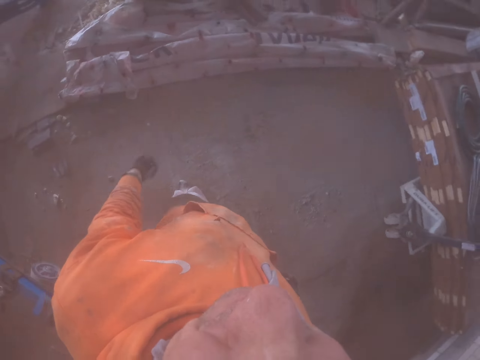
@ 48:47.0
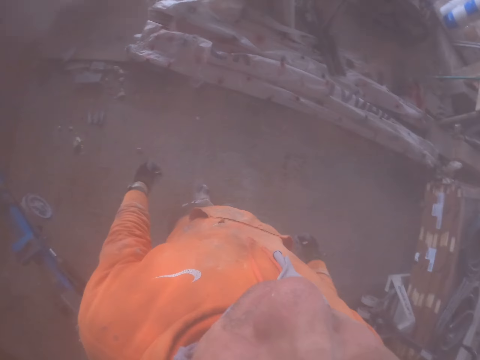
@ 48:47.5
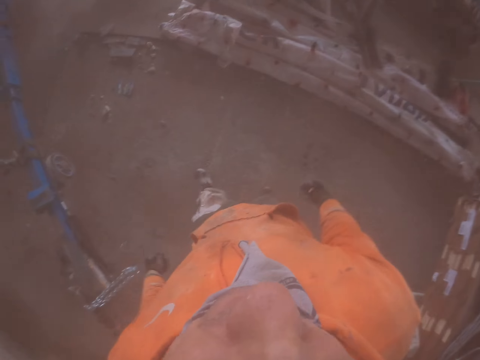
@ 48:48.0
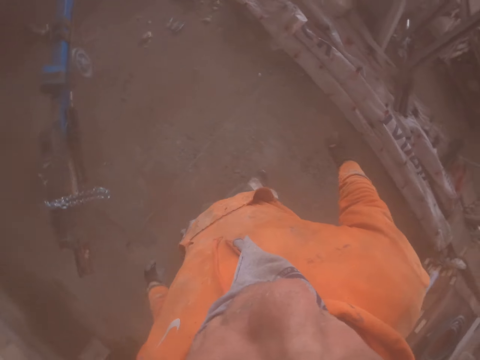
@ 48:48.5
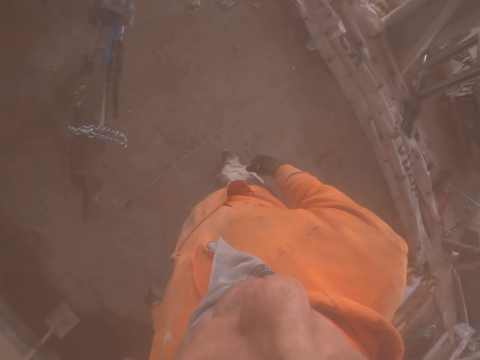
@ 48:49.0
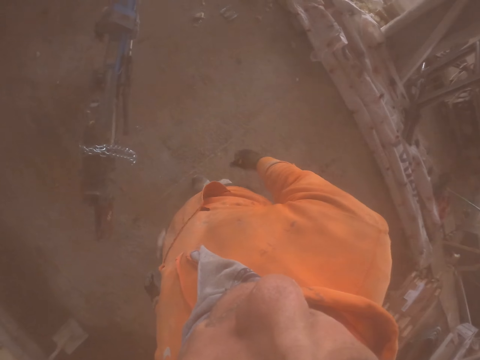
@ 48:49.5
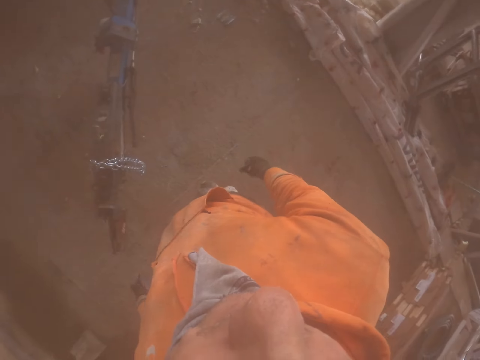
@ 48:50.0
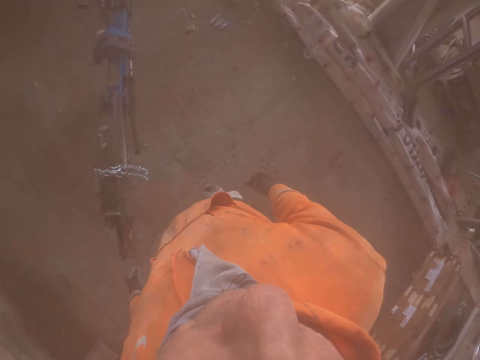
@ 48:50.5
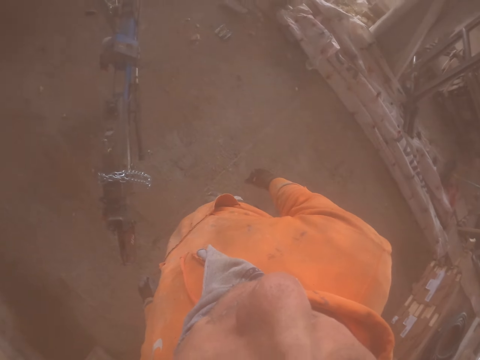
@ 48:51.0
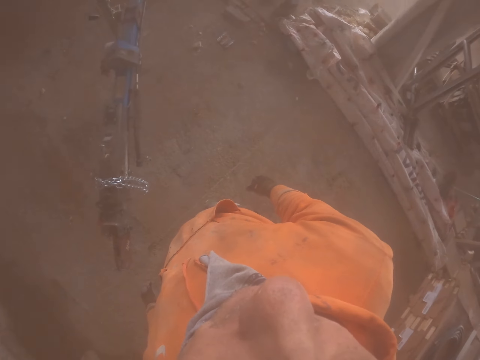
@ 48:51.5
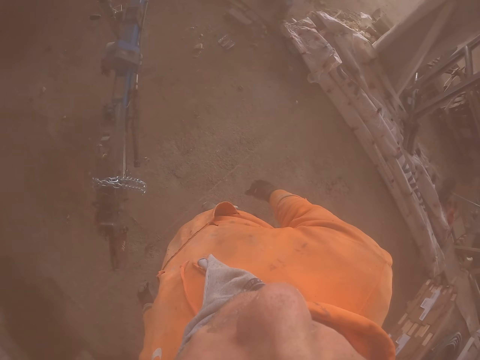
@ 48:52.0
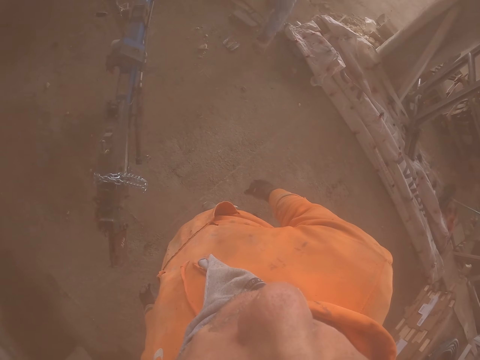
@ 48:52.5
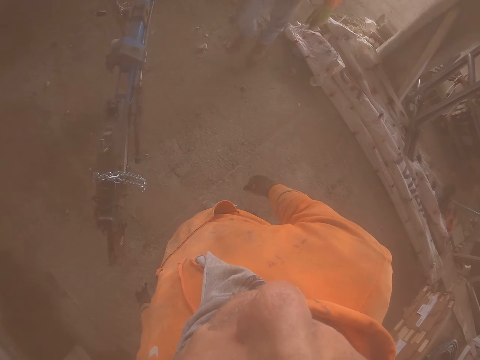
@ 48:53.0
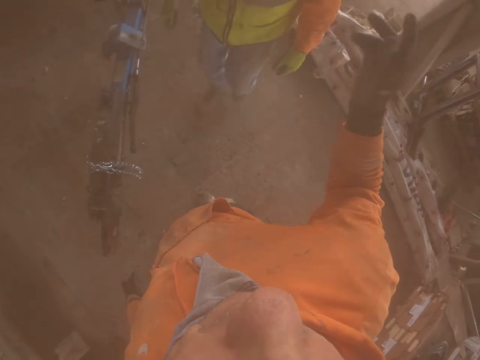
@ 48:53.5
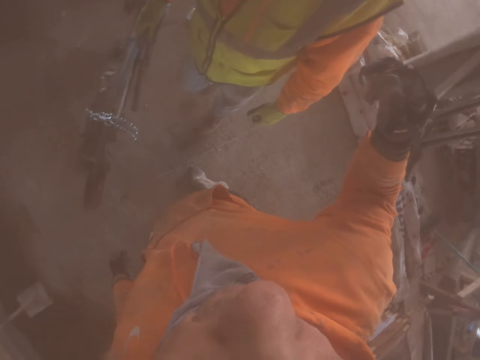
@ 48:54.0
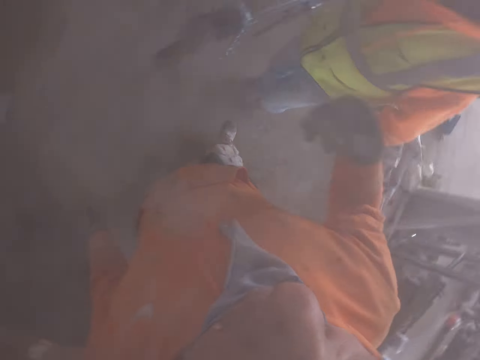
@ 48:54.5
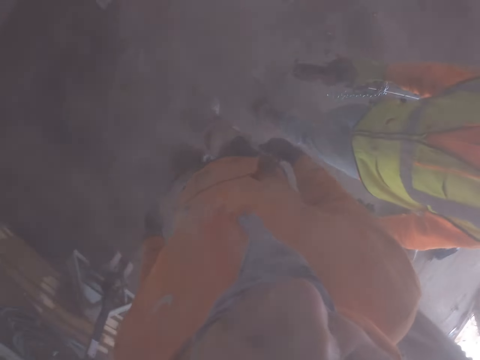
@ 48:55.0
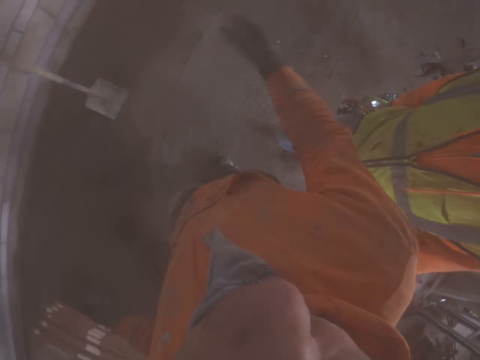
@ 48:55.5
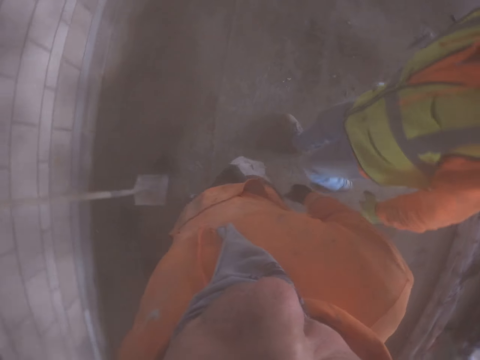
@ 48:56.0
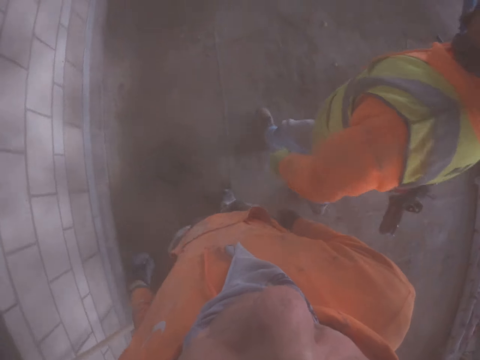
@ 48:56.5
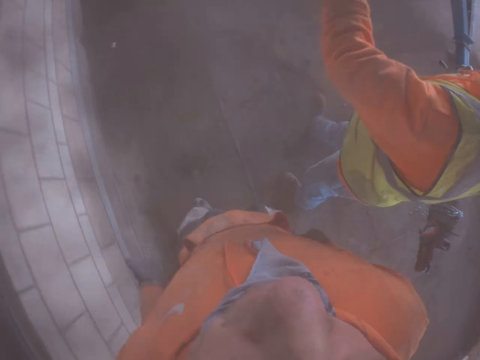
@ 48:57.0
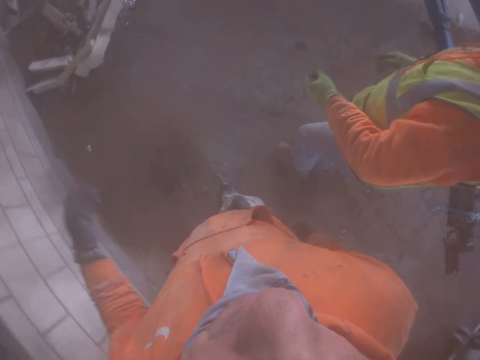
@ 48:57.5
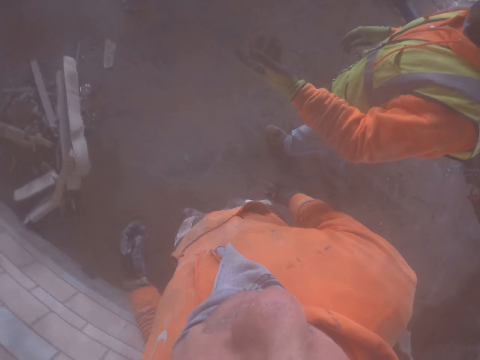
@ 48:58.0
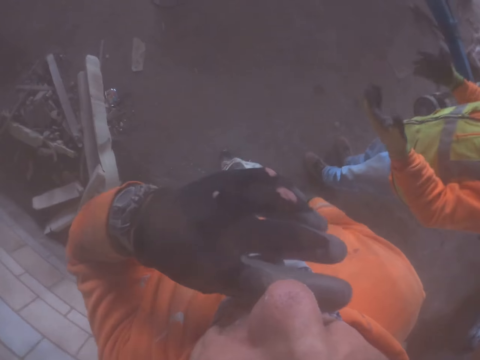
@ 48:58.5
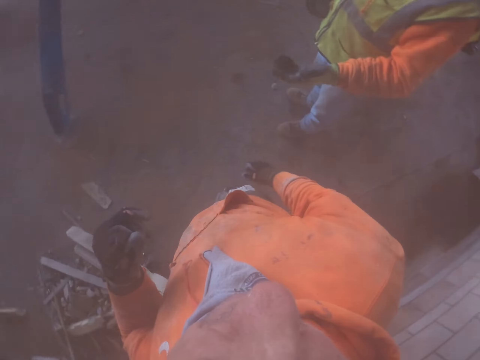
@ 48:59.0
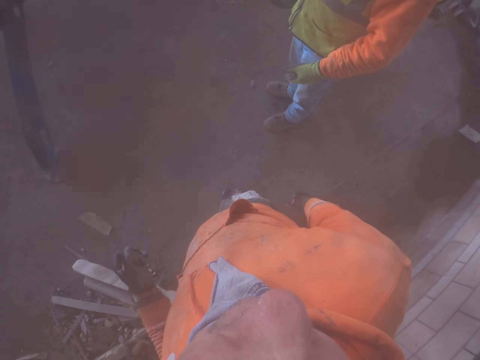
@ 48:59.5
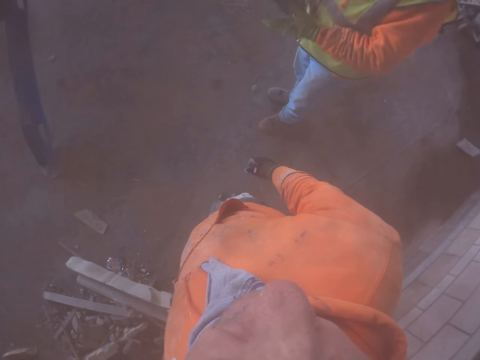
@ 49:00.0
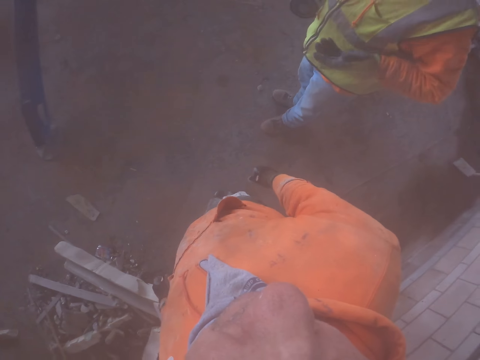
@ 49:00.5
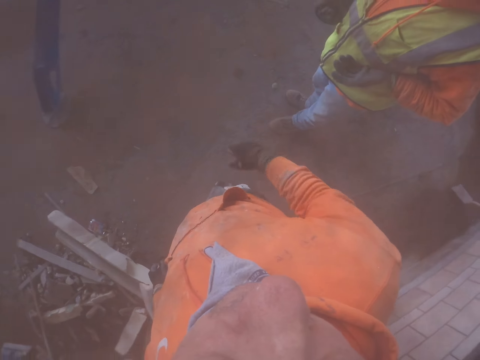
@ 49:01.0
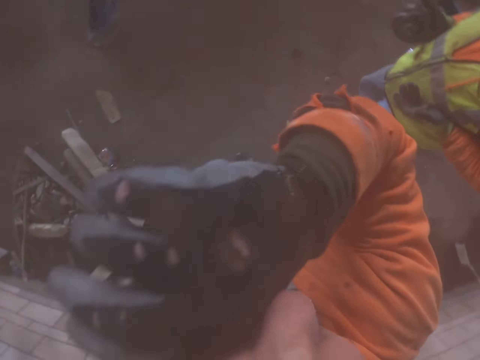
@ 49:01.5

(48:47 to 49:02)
The camera wearer moves his hands side to side. He talks to a person.

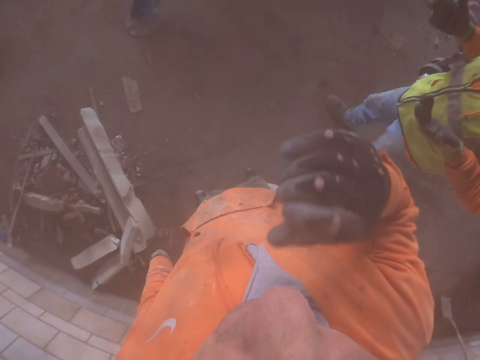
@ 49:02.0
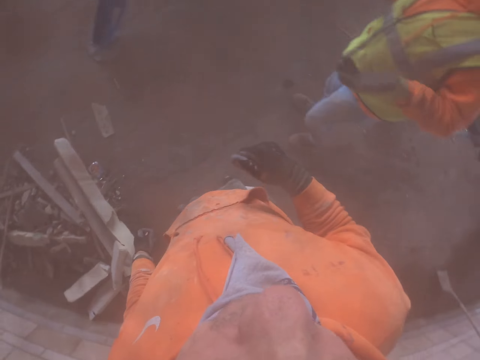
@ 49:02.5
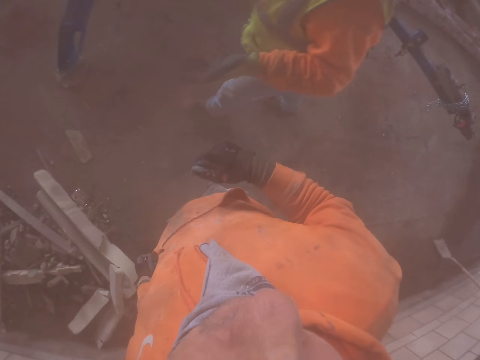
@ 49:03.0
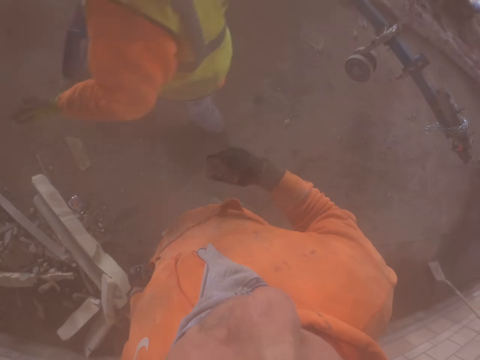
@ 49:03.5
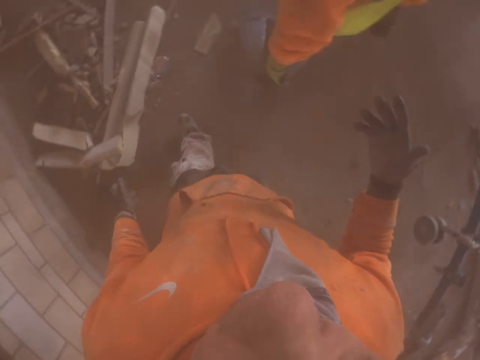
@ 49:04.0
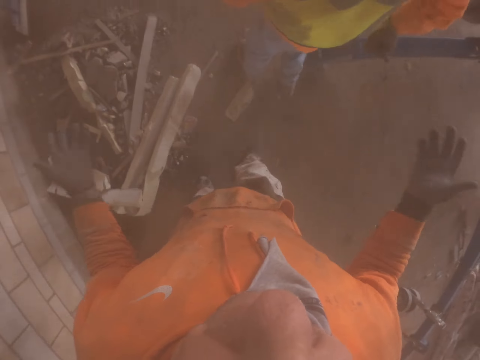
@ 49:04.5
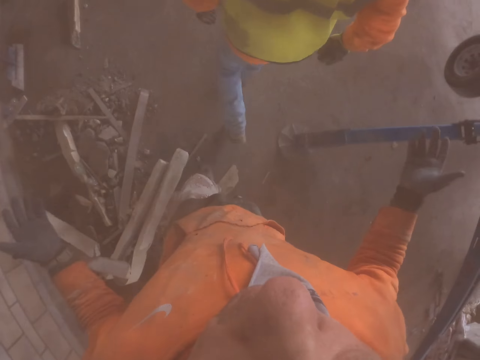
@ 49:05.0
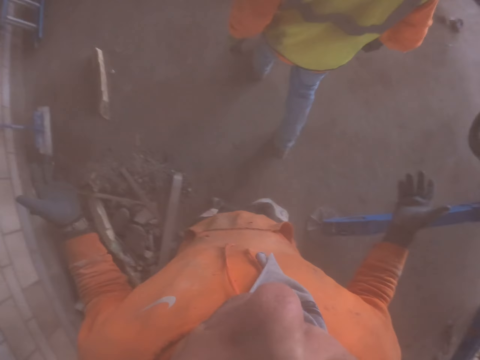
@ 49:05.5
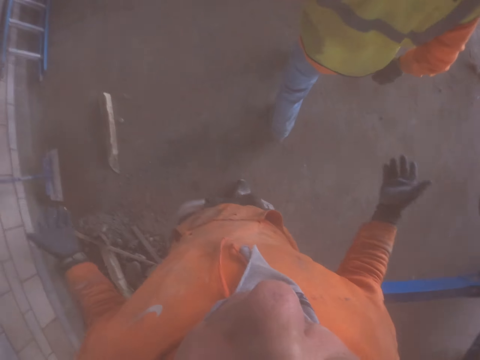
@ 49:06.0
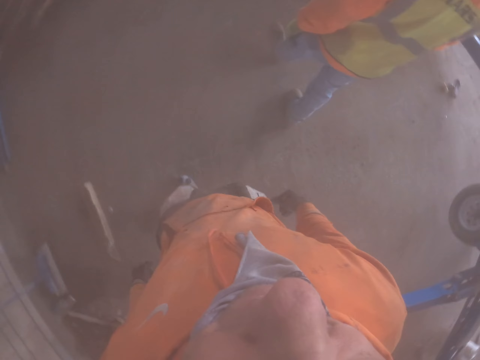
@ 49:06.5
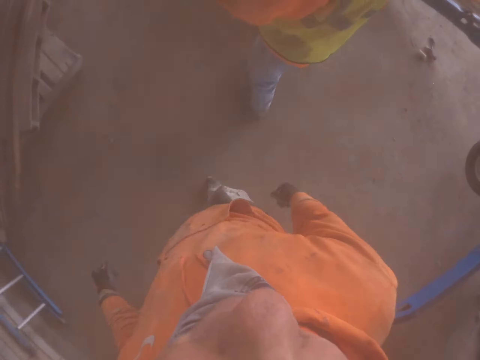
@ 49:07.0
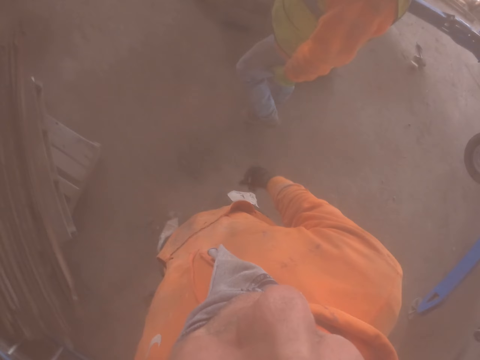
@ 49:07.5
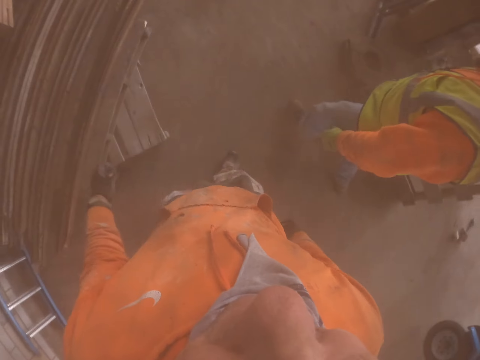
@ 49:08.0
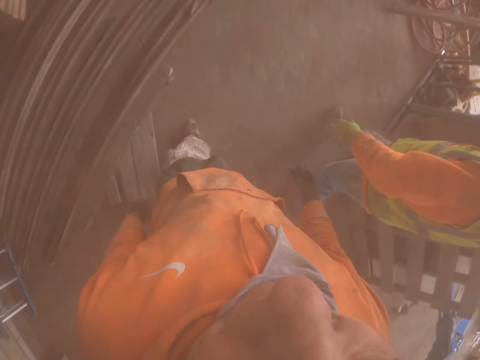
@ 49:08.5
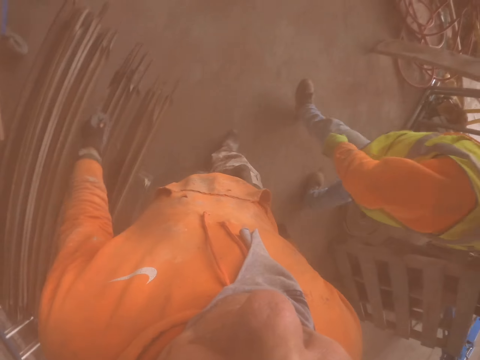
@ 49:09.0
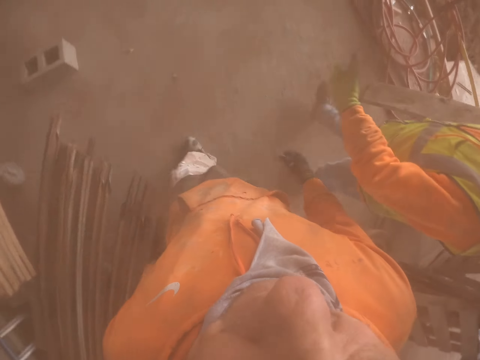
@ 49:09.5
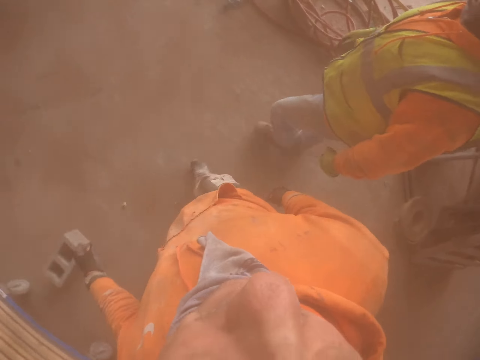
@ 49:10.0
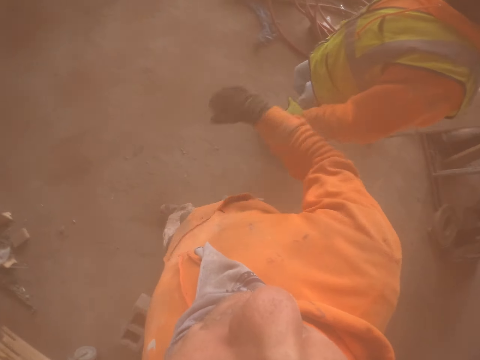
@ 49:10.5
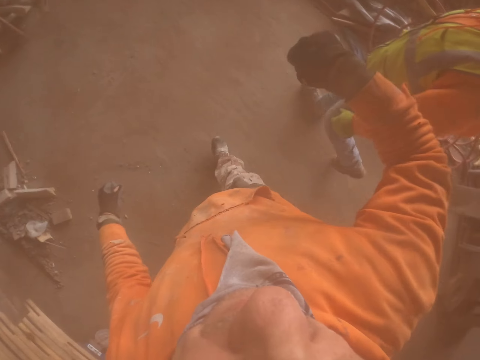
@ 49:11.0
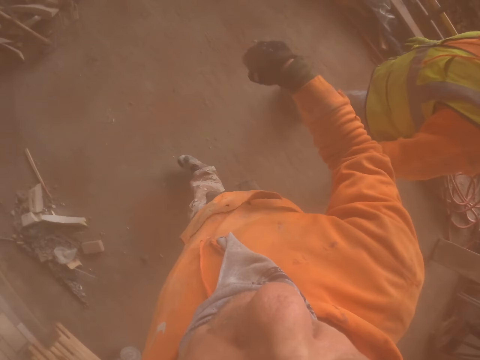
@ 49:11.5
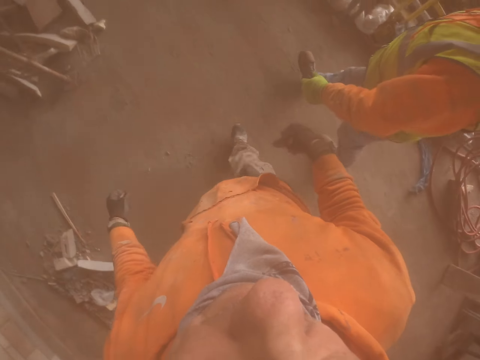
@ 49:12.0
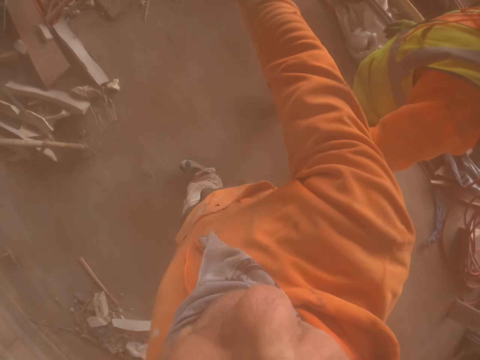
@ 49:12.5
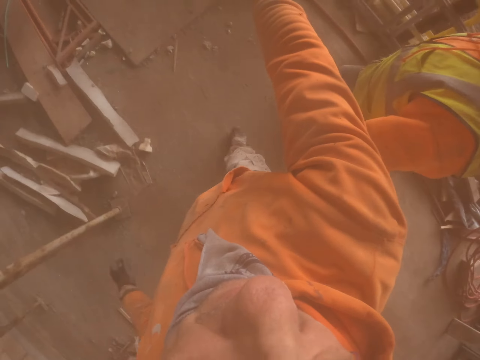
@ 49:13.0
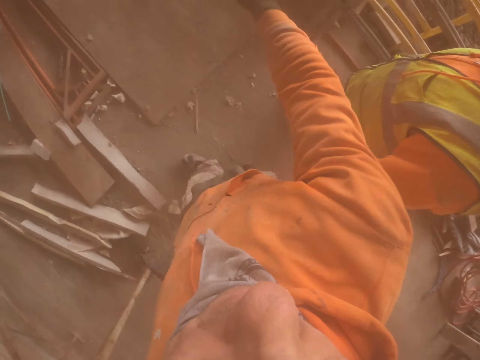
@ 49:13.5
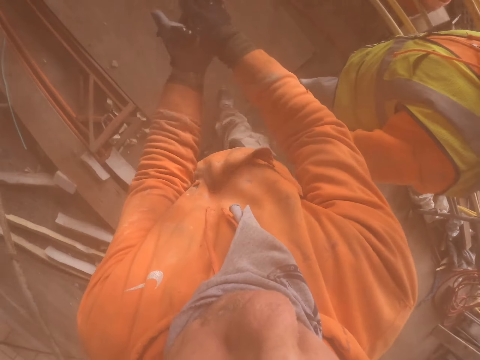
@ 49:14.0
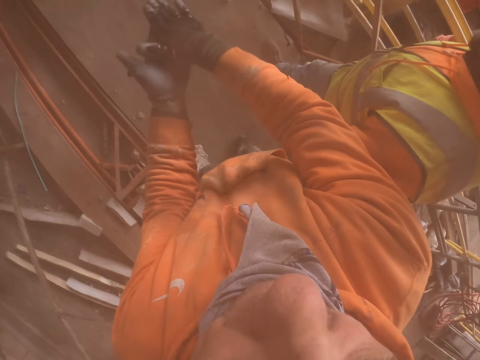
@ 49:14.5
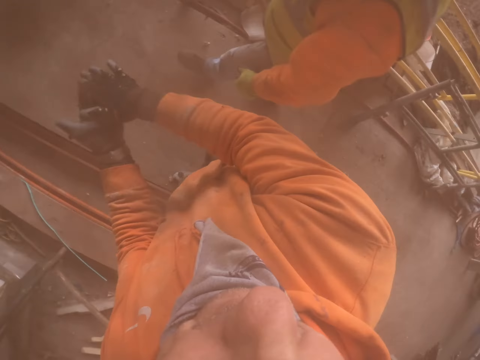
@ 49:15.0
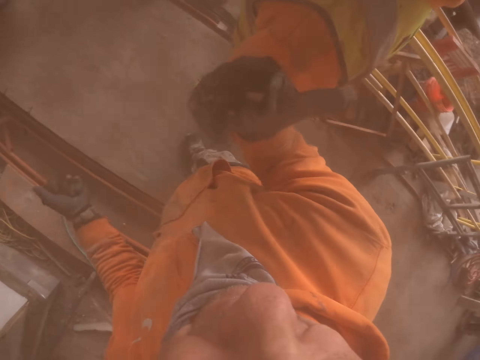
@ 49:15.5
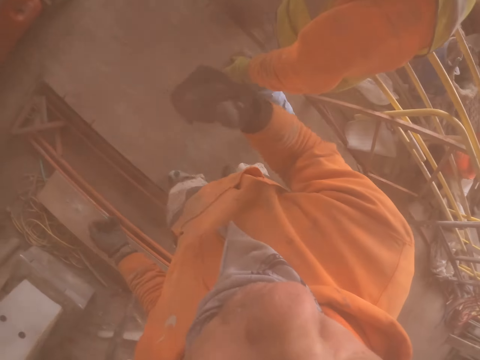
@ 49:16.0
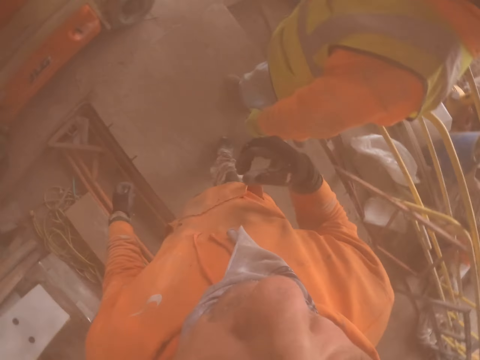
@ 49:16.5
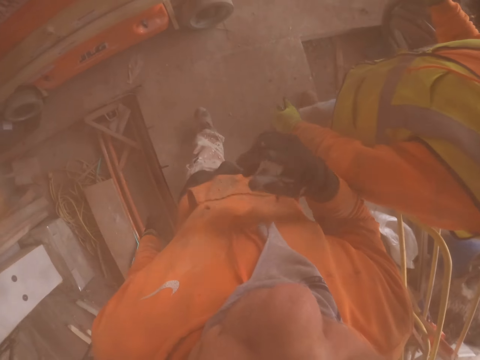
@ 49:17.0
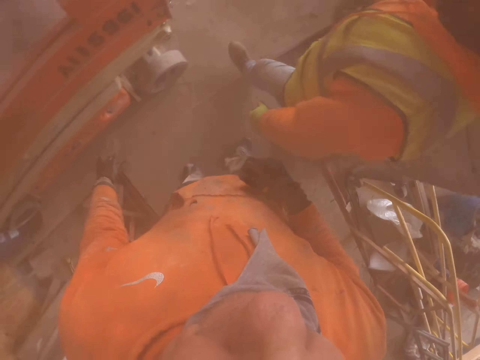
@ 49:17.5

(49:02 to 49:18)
The camera wearer moves his hands side to side.
